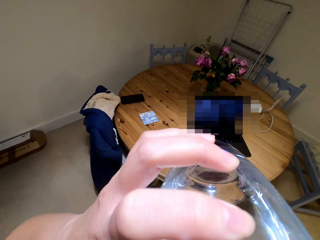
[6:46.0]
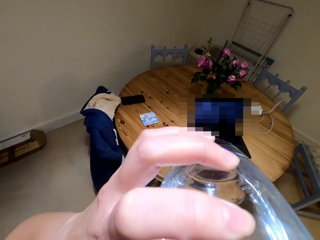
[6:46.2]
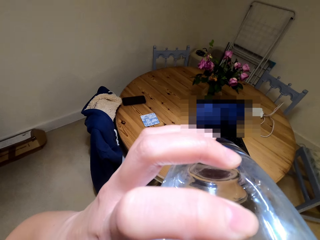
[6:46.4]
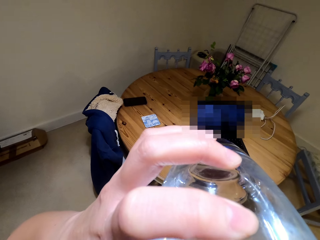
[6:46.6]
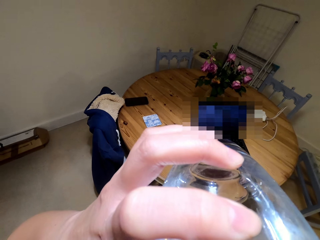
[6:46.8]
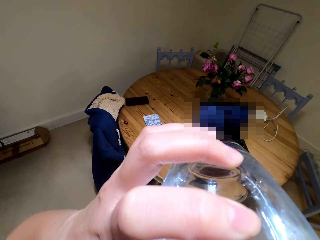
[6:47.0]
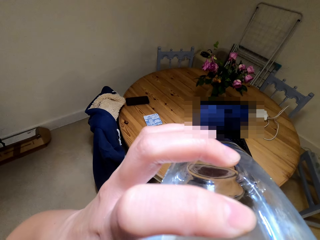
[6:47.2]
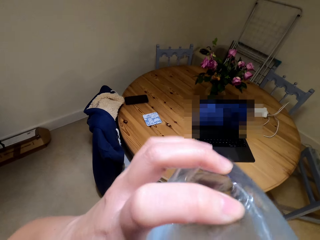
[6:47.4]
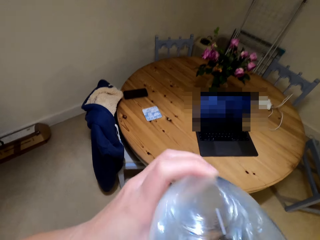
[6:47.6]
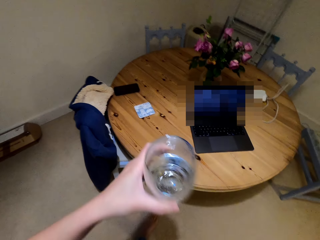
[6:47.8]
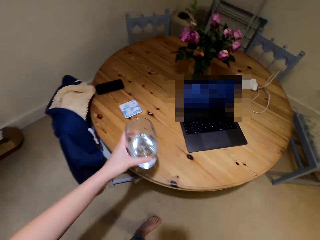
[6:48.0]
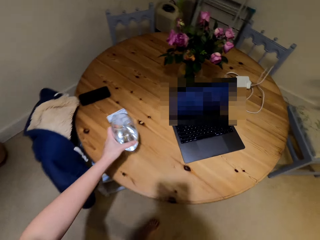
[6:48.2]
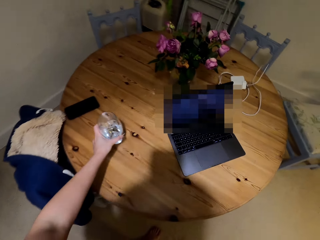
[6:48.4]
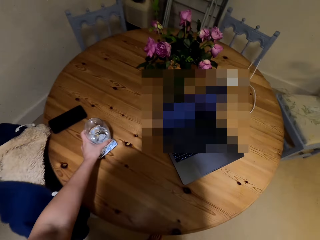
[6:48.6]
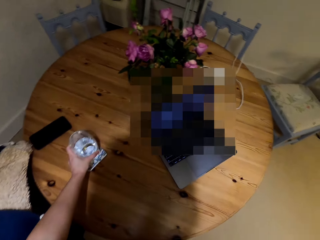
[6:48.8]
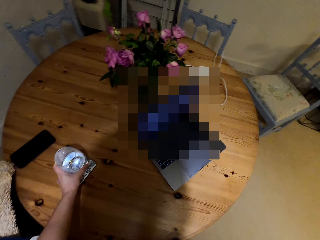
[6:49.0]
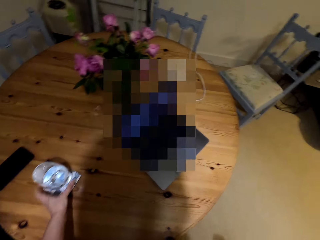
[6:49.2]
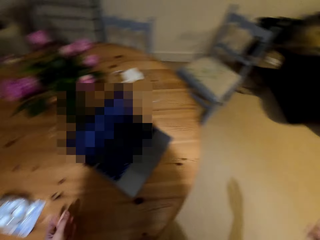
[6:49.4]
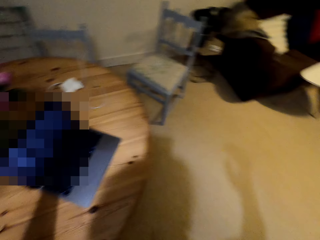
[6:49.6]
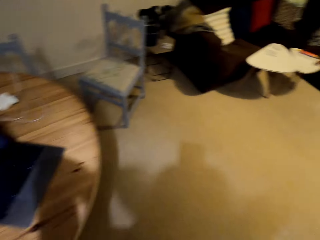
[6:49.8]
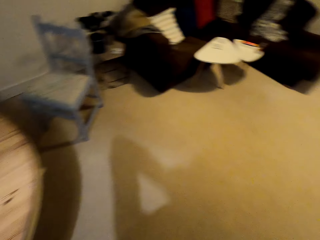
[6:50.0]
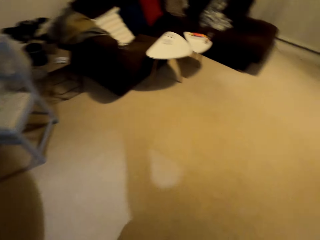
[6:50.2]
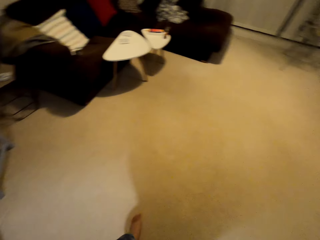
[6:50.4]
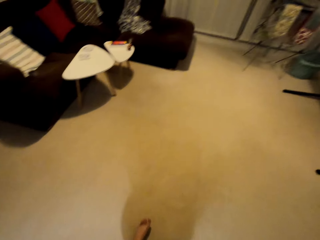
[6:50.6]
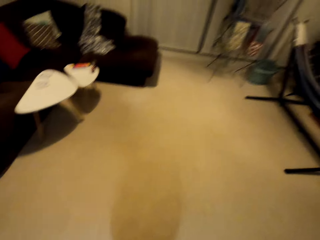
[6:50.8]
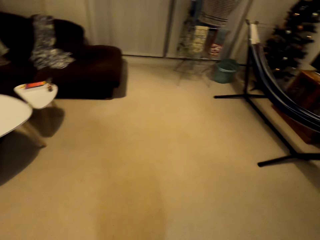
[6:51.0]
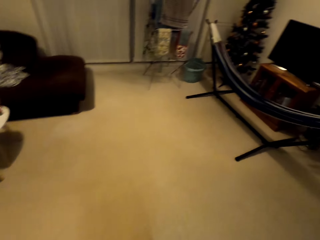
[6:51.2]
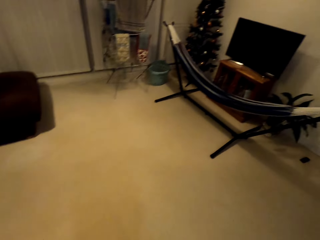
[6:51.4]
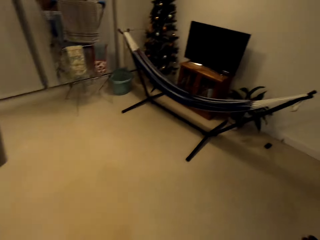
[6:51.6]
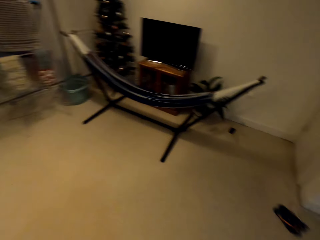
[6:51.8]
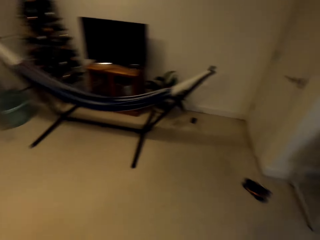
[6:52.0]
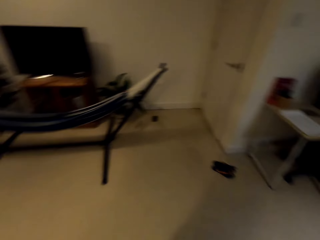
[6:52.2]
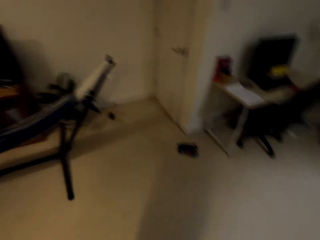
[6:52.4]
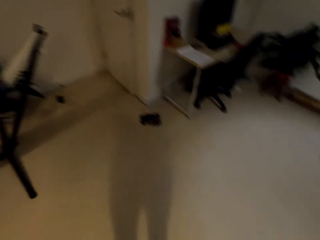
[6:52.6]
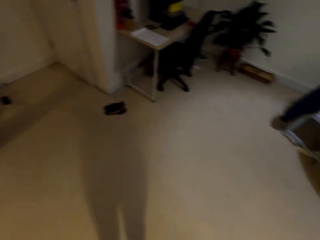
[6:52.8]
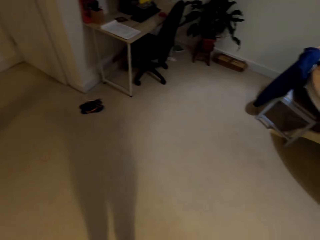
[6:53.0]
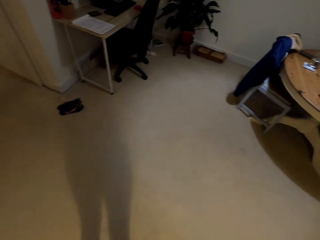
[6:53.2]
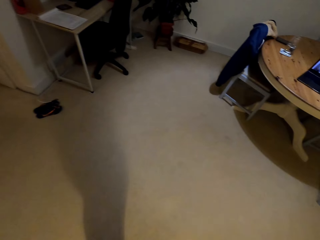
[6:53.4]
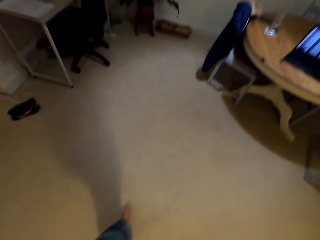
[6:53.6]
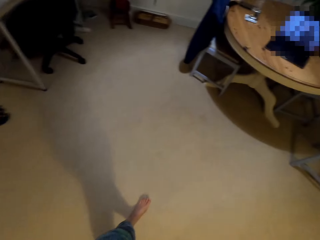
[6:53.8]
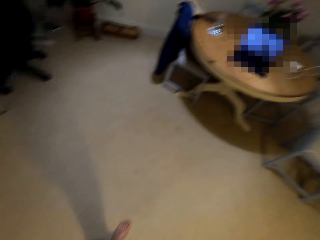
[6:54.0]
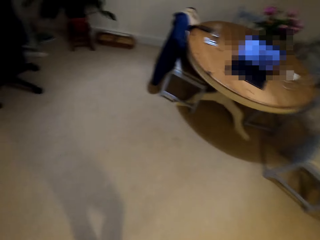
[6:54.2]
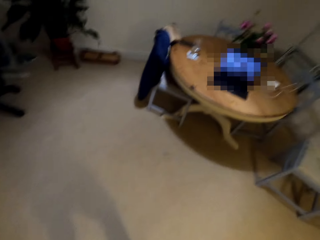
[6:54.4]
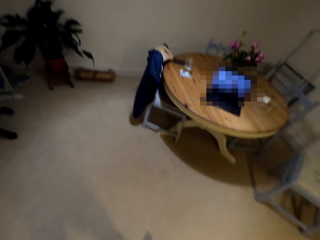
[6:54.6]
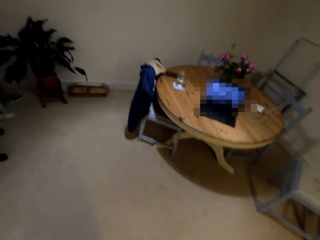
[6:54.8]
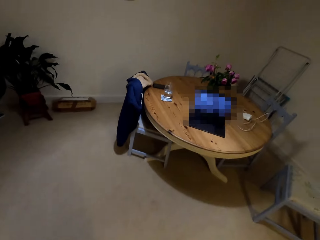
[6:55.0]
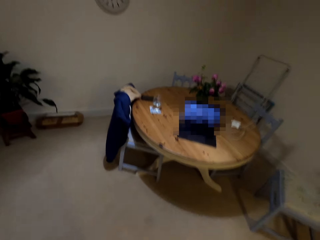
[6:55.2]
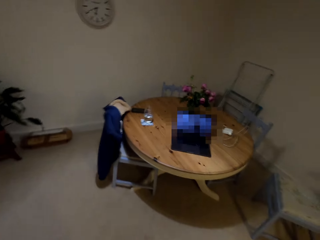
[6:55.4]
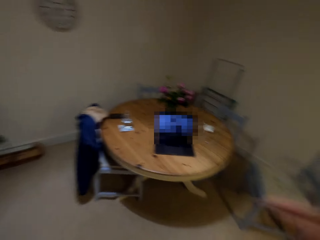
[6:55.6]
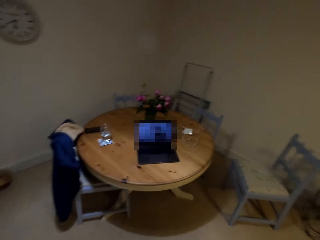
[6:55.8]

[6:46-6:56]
The camera wearer puts the glass of water on the table. They walk around.

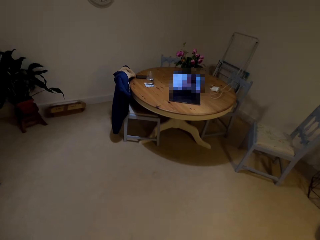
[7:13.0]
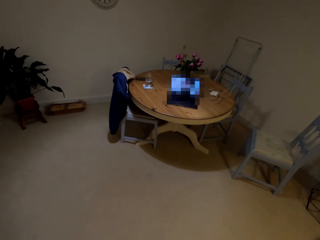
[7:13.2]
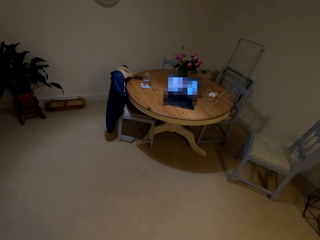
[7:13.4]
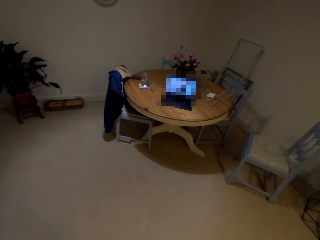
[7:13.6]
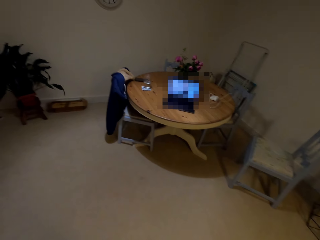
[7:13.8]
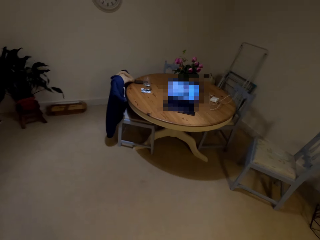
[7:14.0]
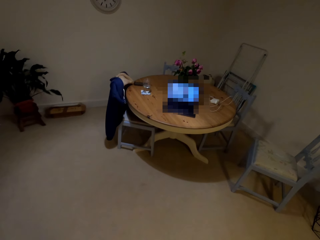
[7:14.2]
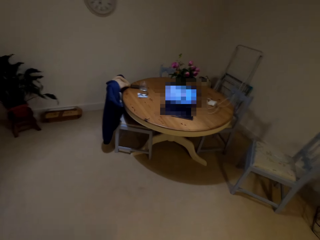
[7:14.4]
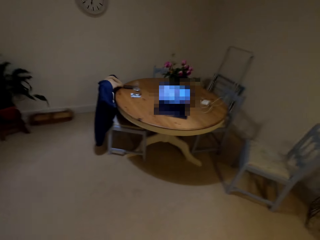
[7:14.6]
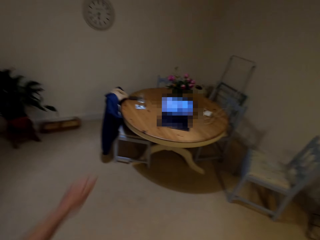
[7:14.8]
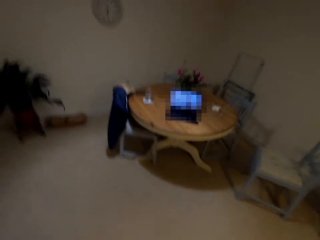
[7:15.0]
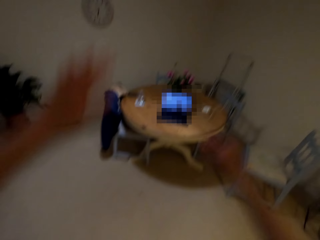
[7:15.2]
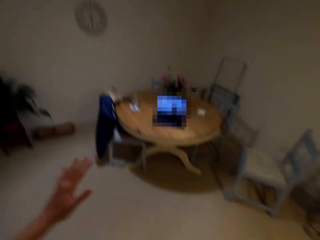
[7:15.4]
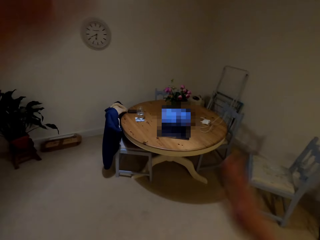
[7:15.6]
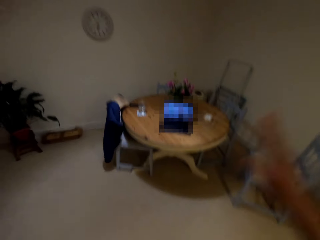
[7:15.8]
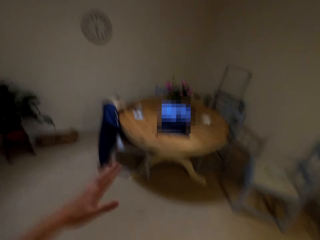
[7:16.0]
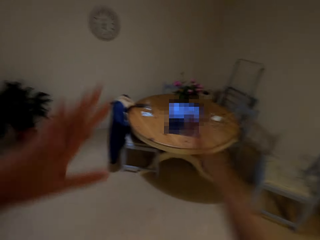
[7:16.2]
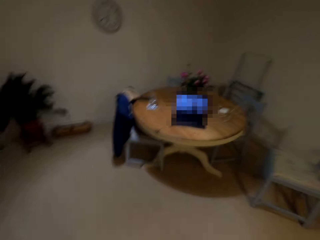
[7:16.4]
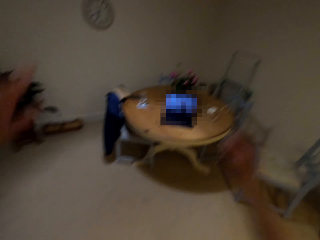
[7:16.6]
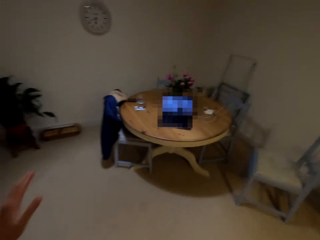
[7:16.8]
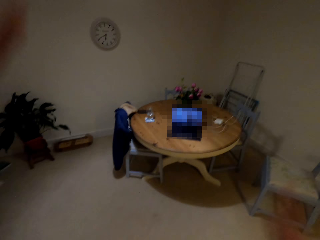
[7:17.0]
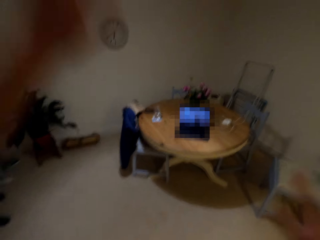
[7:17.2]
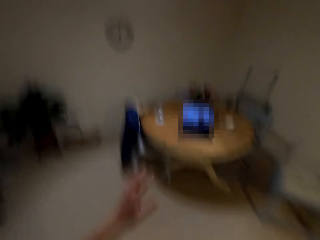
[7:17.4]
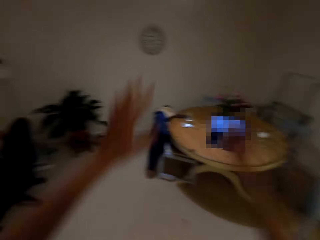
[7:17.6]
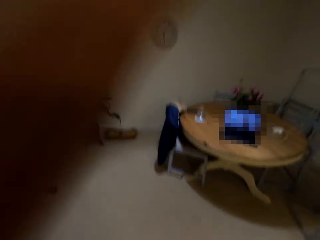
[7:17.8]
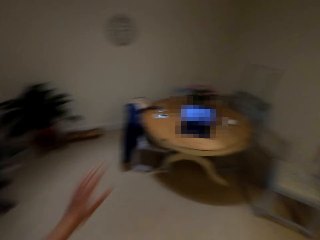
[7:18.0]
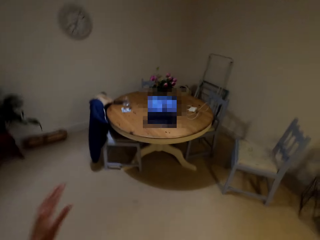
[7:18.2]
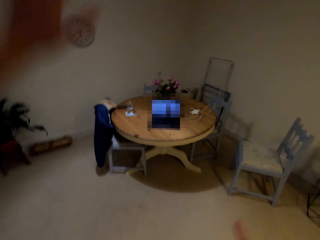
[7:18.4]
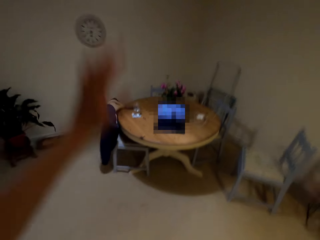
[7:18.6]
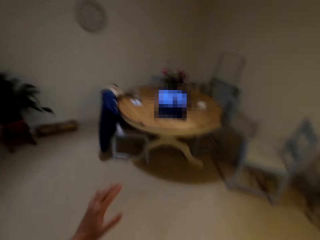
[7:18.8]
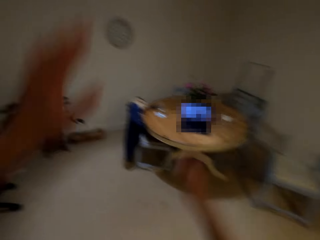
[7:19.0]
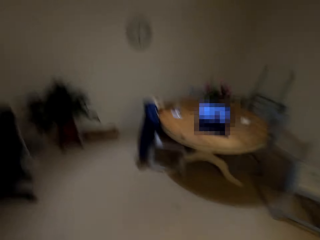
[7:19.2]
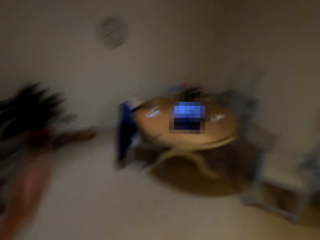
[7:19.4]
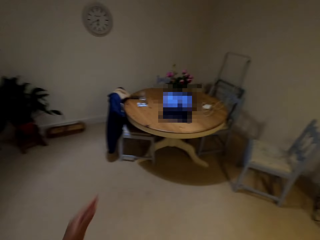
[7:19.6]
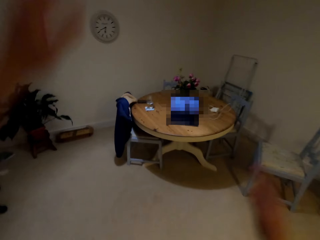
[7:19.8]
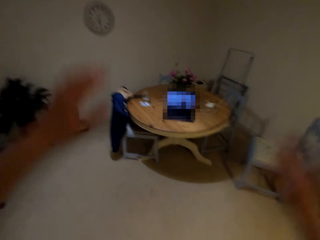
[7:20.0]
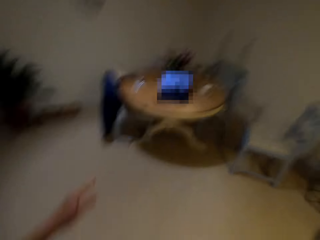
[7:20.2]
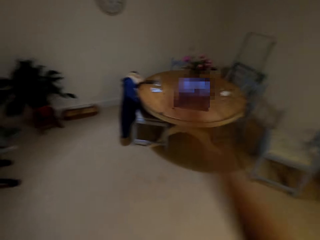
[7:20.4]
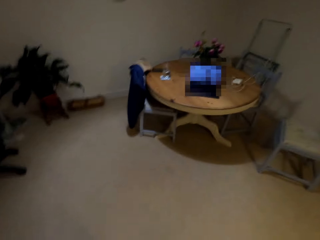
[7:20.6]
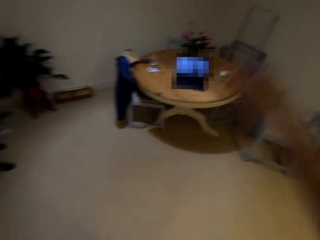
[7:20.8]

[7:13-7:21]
The camera wearer works out. They dance to the music.

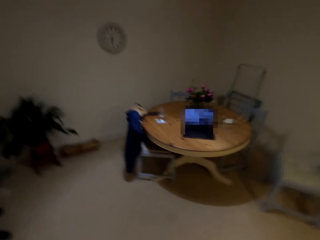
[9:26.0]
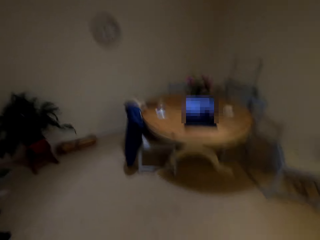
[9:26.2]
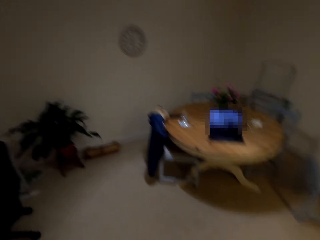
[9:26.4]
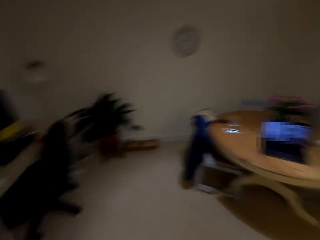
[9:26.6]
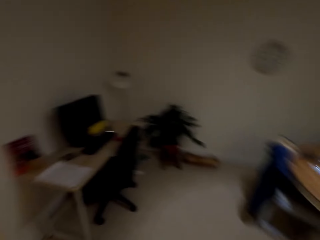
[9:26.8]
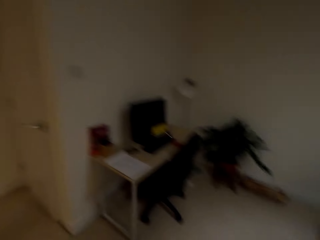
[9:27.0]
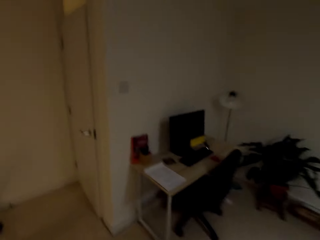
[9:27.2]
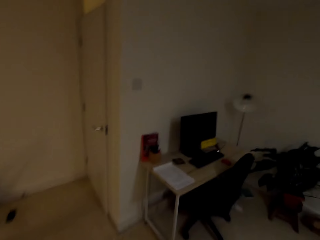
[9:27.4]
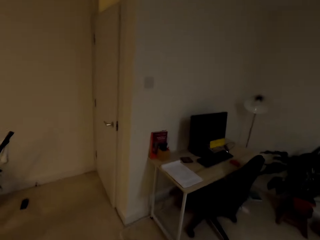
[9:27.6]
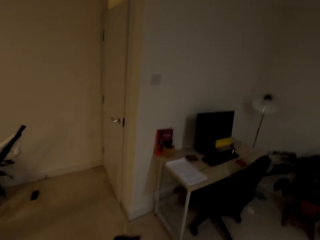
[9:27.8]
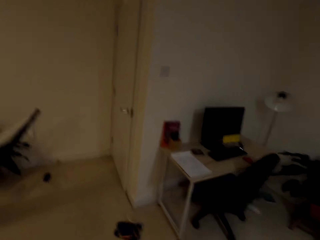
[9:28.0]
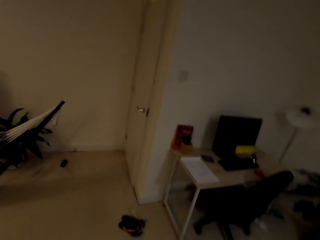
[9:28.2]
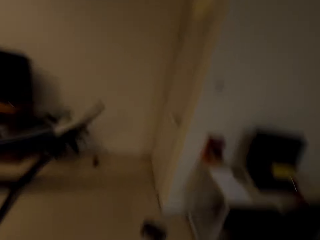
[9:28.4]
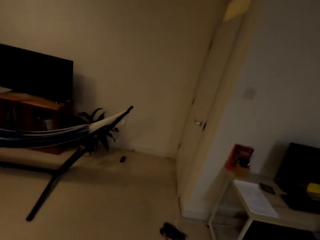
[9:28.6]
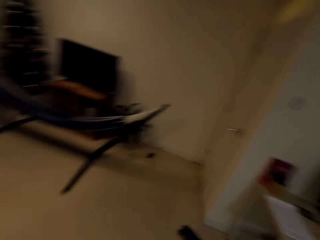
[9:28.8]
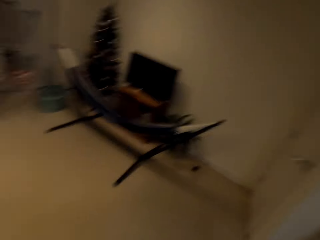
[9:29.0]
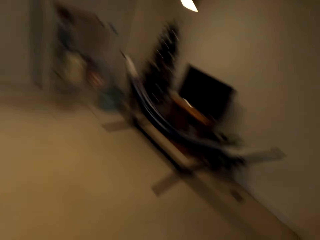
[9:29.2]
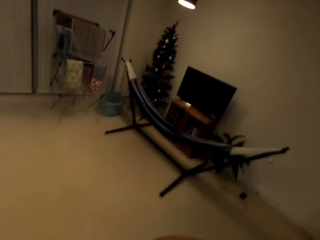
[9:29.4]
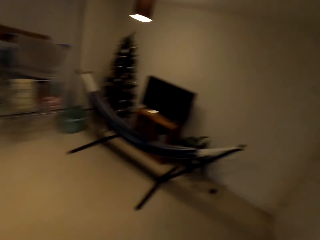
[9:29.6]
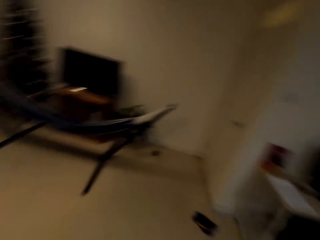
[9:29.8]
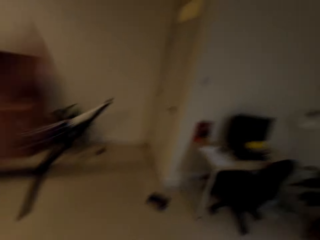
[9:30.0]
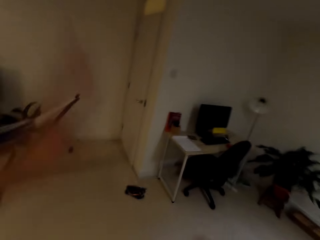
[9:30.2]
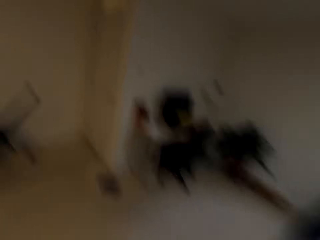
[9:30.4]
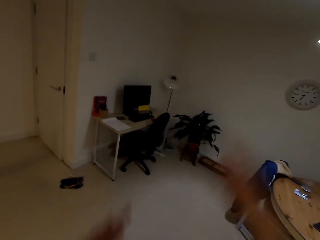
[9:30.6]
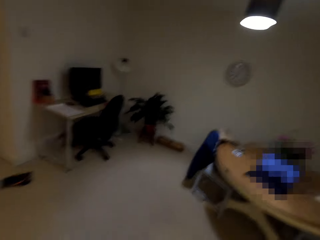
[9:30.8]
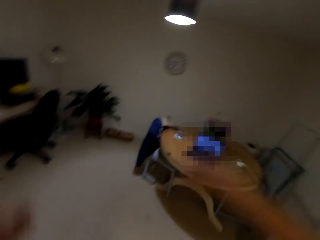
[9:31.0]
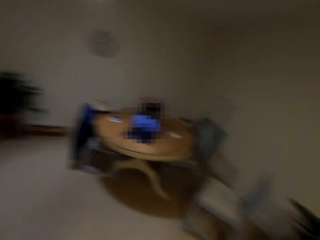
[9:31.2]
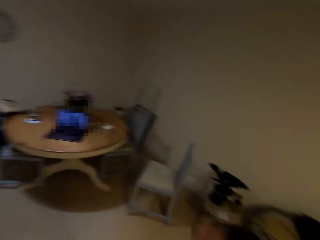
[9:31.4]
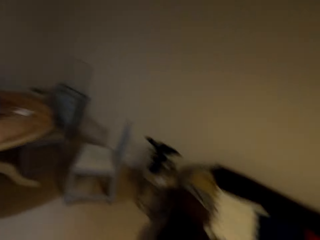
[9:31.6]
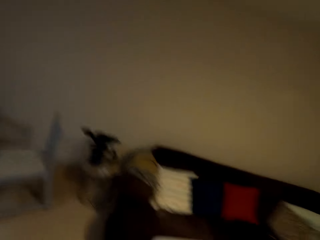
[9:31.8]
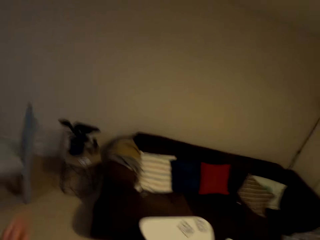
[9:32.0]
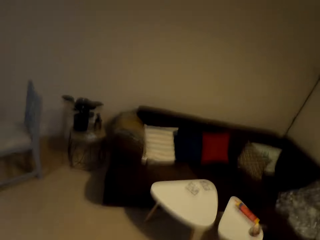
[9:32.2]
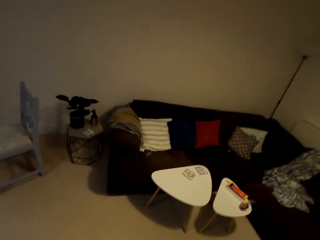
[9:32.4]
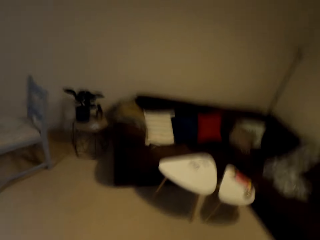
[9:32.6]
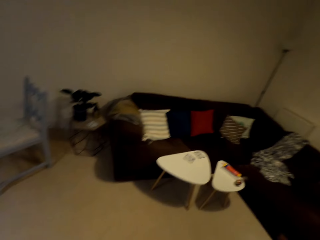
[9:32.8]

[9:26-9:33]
The camera wearer turns around.
